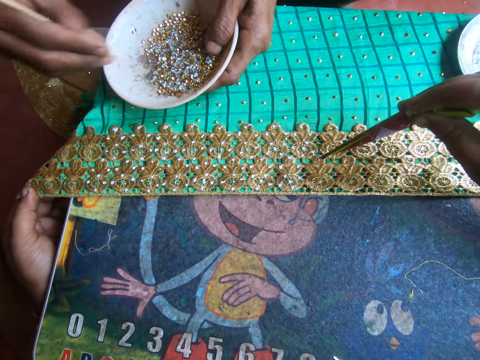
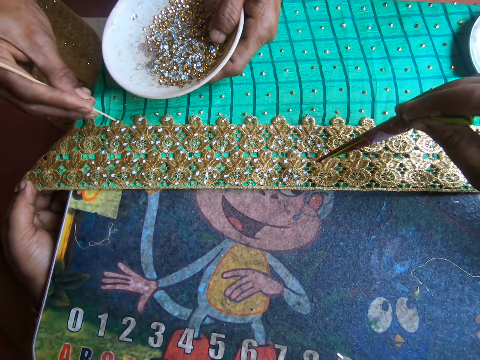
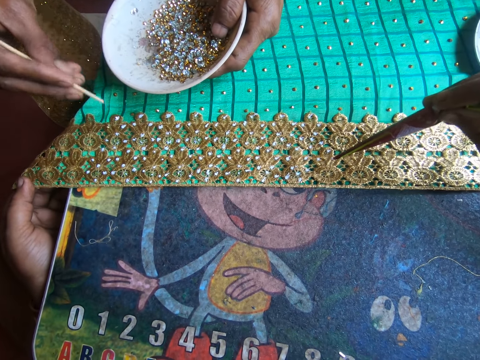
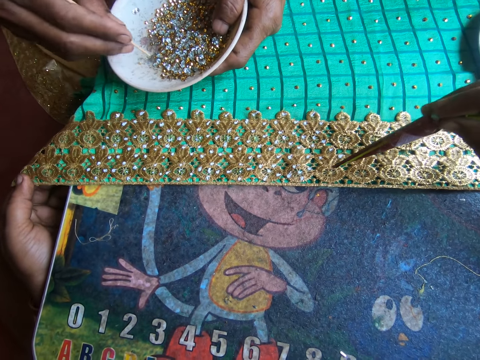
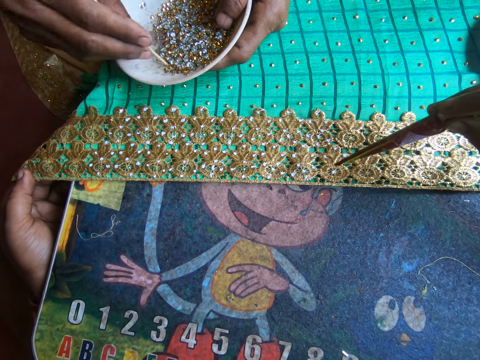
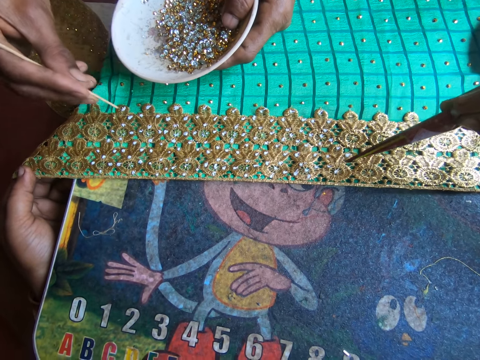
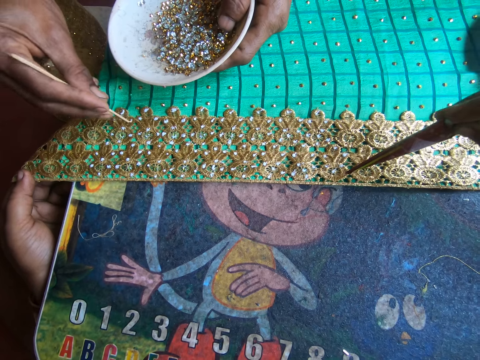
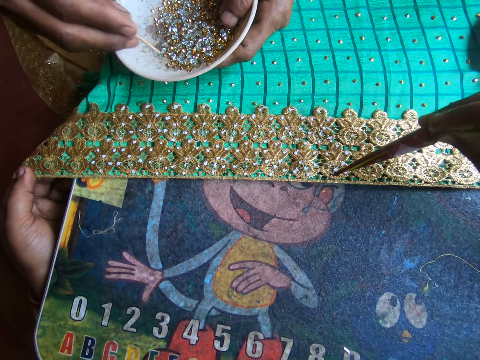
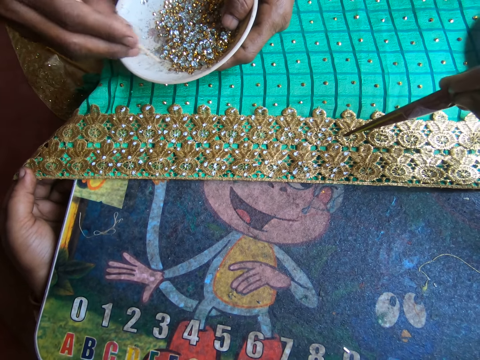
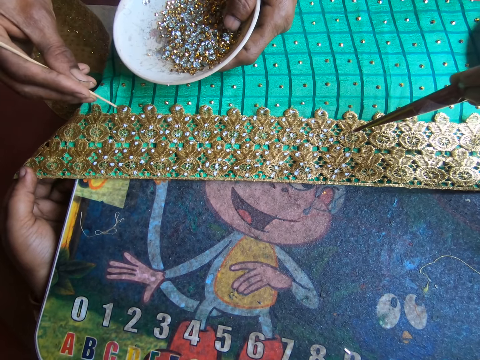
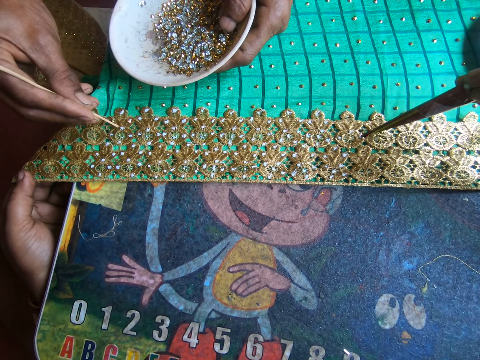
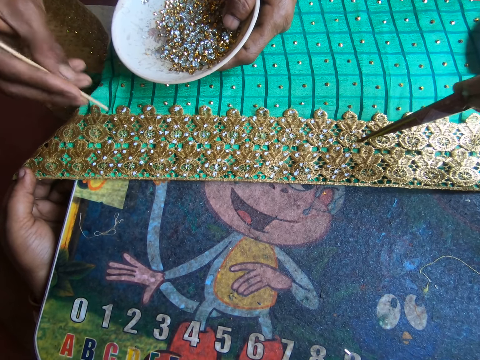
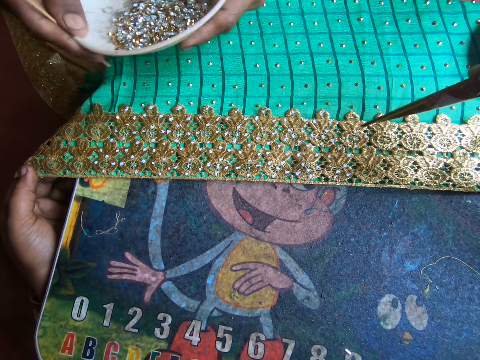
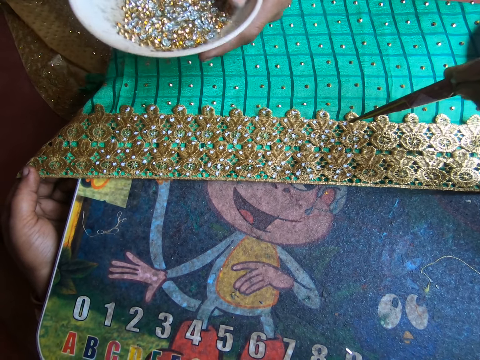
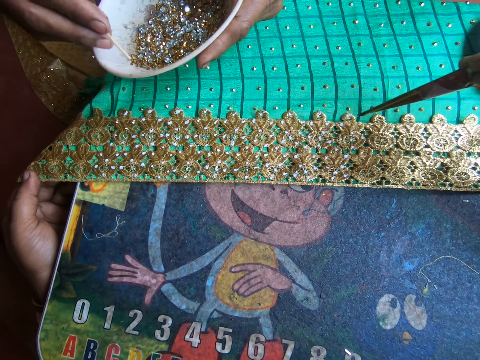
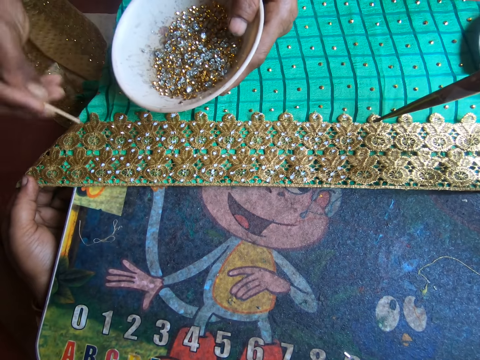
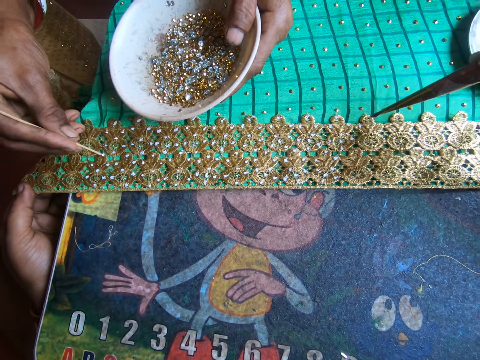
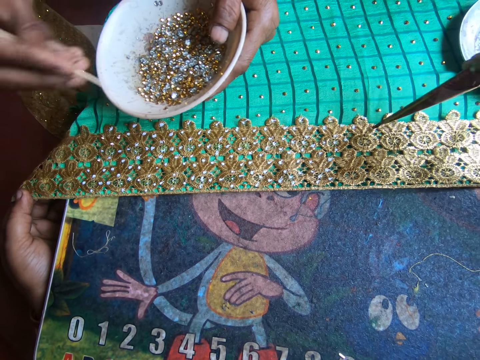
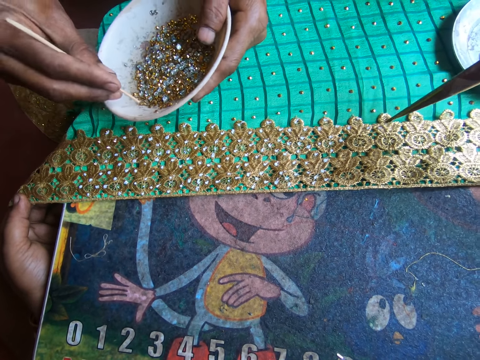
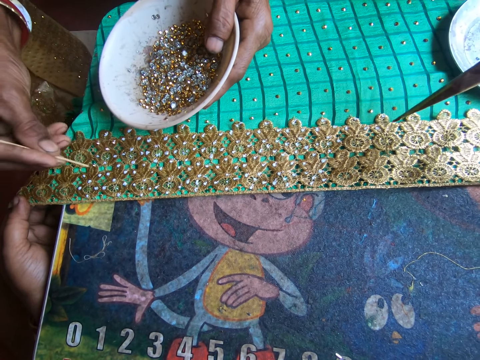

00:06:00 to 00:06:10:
The woman places the bead on the stick in her right hand on the cloth on the table. The woman picks a bead from the plate of beads in her left hand with the stick in her right hand. The woman places the bead on the stick in her right hand on the cloth on the table. The woman picks a bead from the plate of beads in her left hand with the stick in her right hand. The woman places the bead on the stick in her right hand on the cloth on the table. The woman holds the plate of beads with both hands and shakes the plate of beads in her left hand. The woman picks a bead from the plate of beads in her left hand with the stick in her right hand. The woman places the bead on the stick in her right hand on the cloth on the table. The woman picks a bead from the plate of beads in her left hand with the stick in her right hand.
